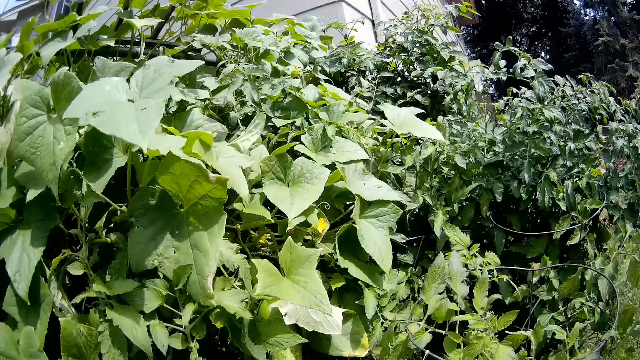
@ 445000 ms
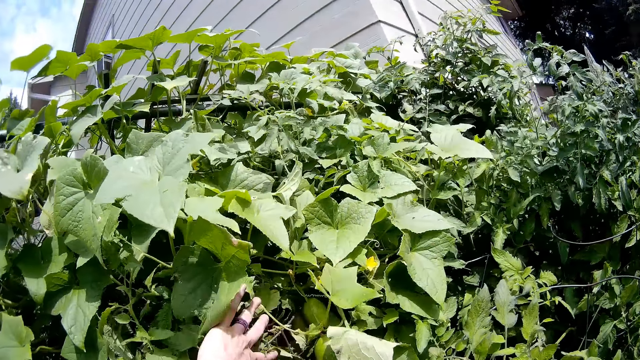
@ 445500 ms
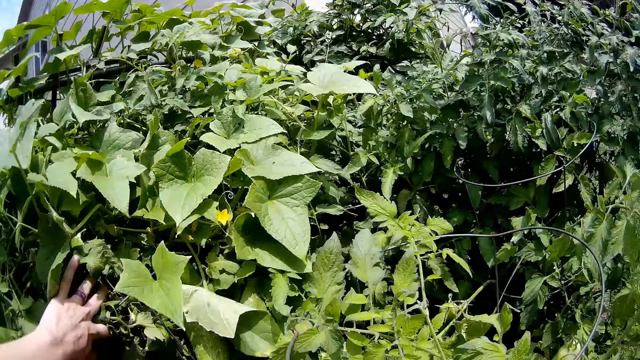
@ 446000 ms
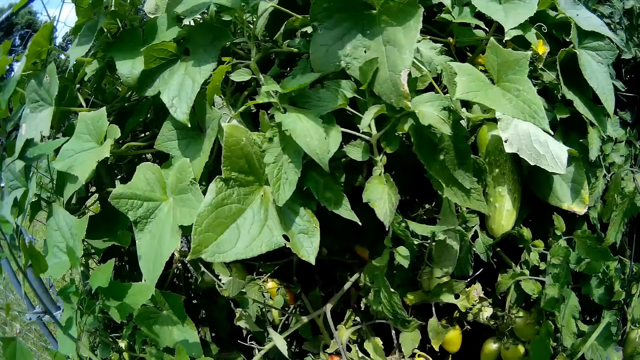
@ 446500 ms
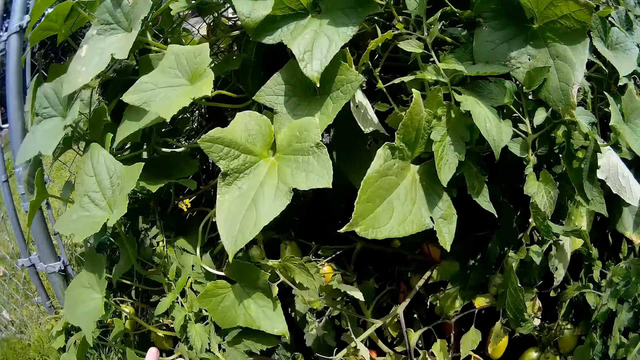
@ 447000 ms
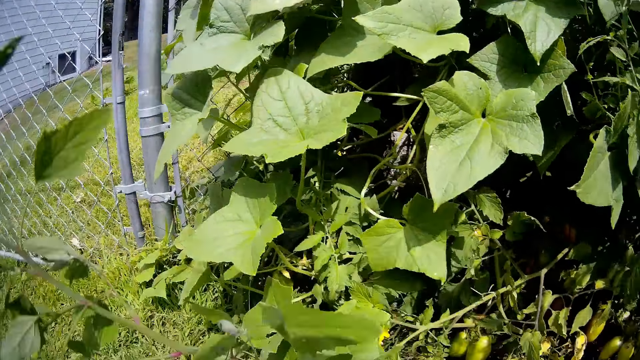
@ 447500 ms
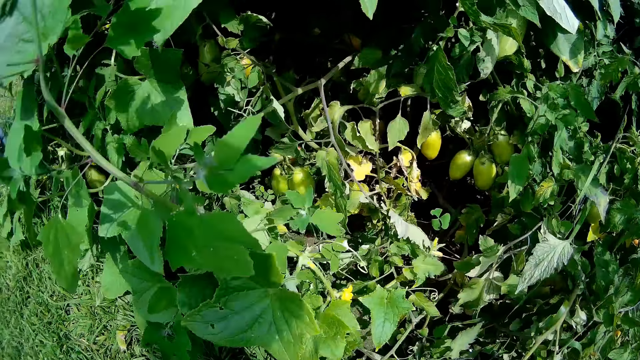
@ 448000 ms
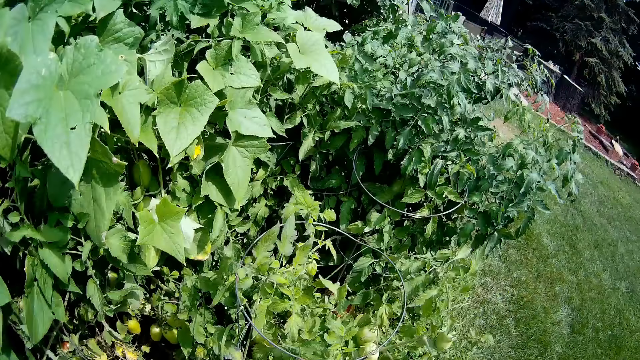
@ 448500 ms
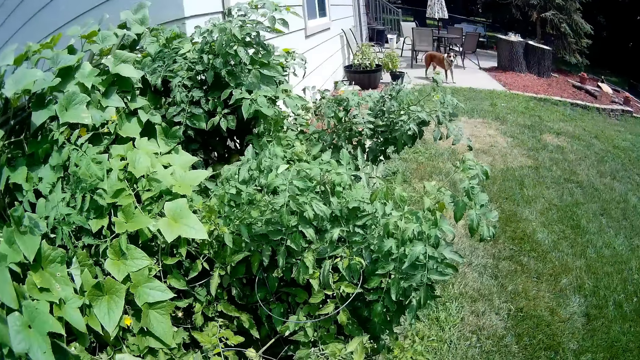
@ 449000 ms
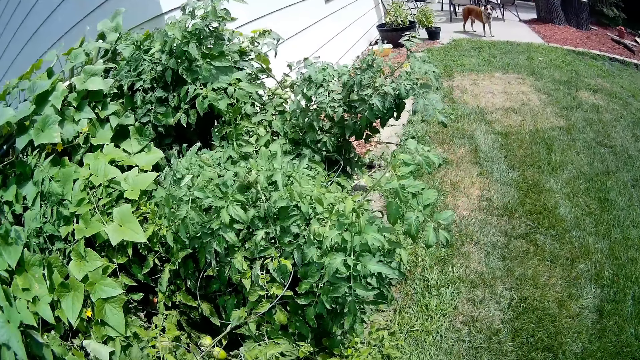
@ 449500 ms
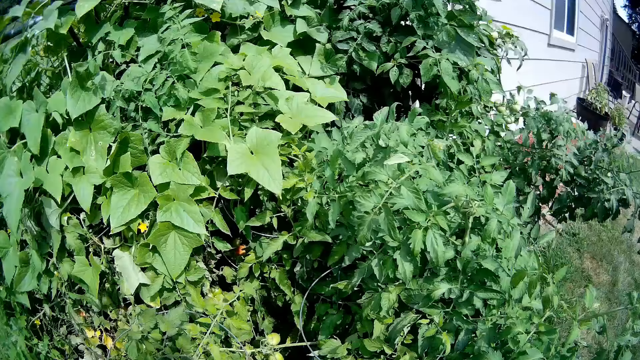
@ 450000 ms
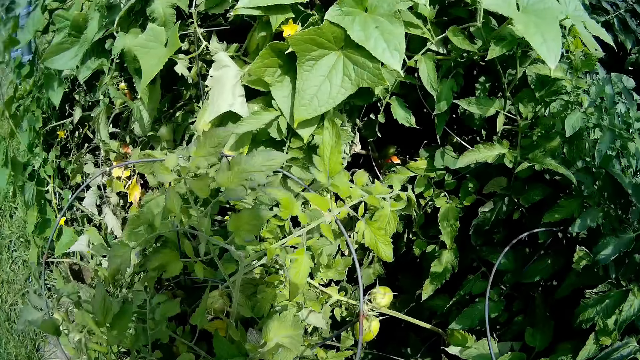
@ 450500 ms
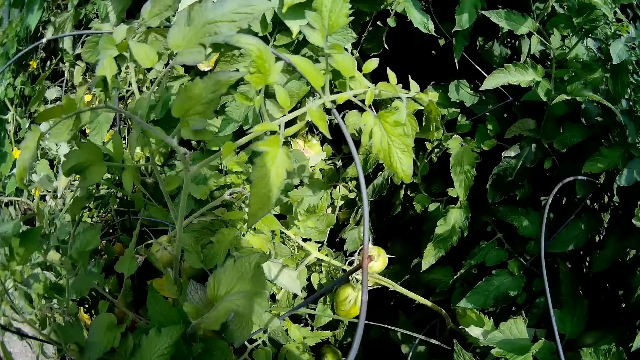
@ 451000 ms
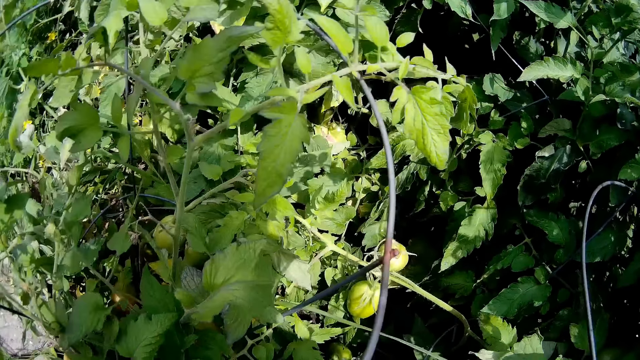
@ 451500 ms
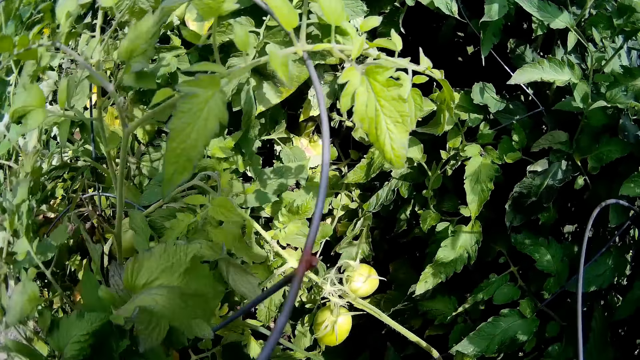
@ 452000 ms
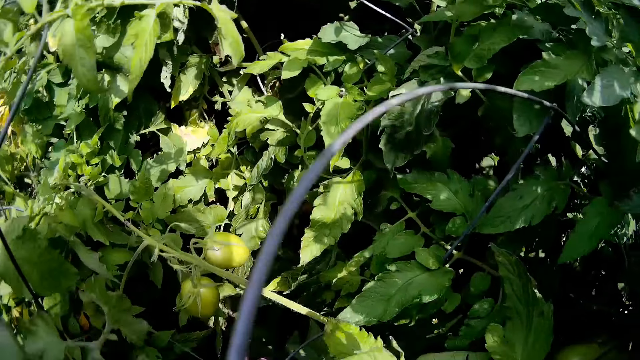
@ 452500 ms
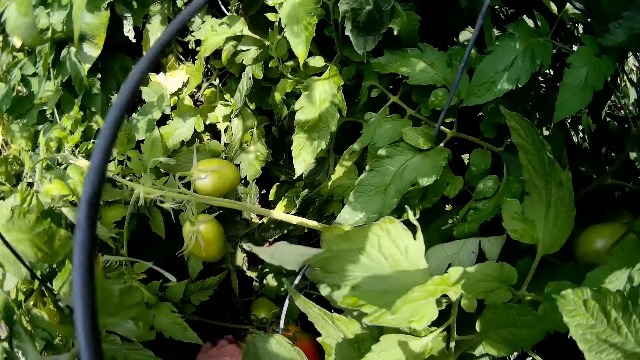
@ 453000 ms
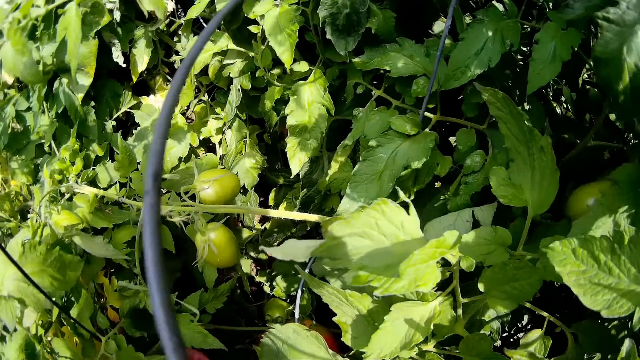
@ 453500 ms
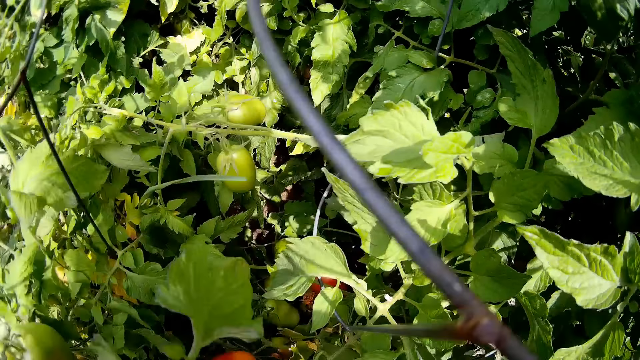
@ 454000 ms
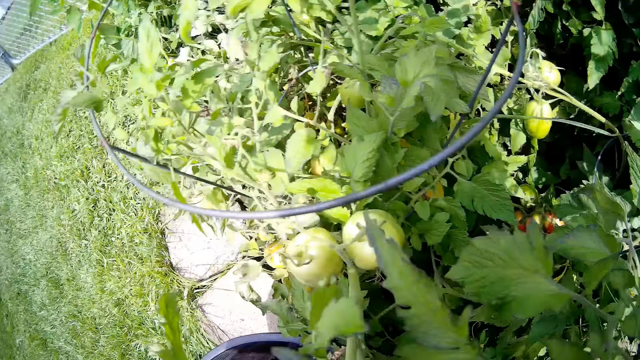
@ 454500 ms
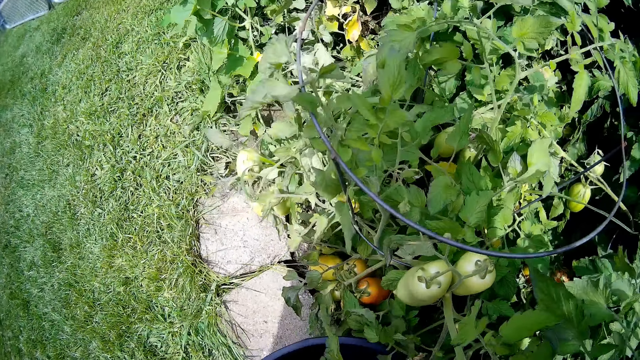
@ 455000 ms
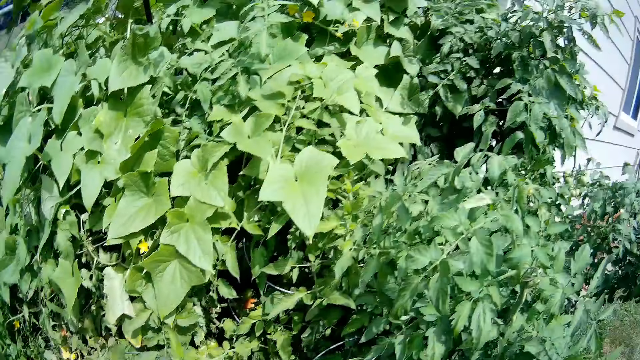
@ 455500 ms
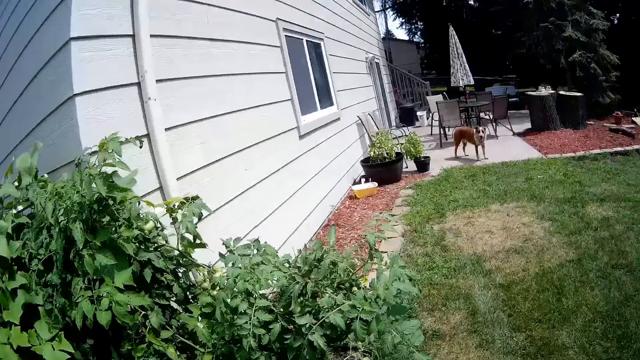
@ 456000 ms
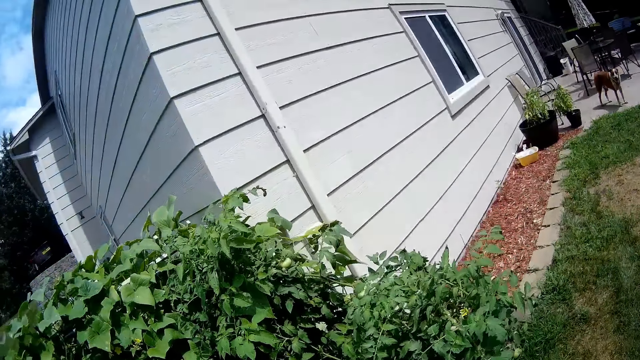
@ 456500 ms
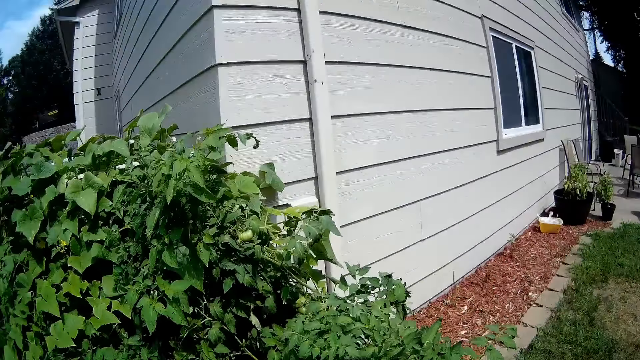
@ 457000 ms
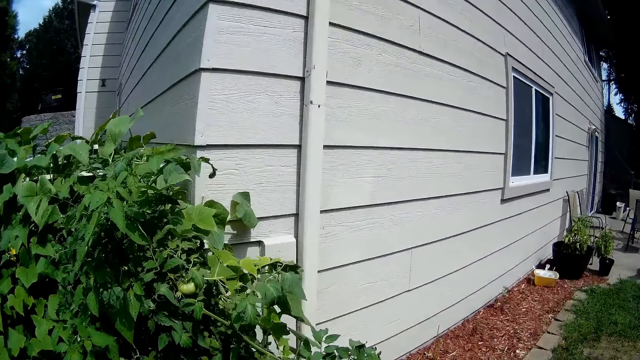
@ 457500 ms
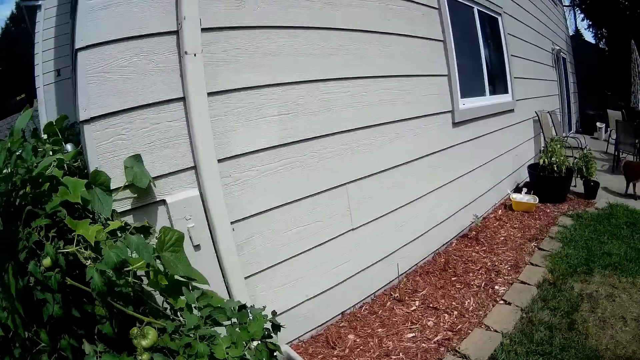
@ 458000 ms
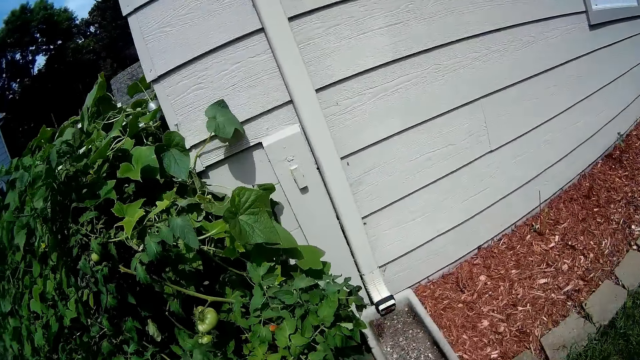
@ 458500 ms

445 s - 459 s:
The camera wearer touches the tomato plant with his left hand. He touches the tomato plant with his right hand. He plucks a tomato from the tomato plant with his left hand. He drops the tomato into the bucket with his left hand.

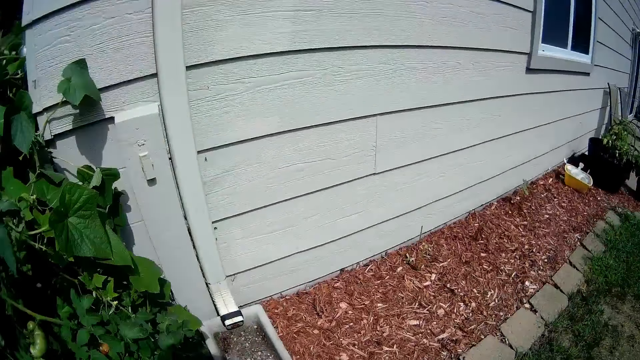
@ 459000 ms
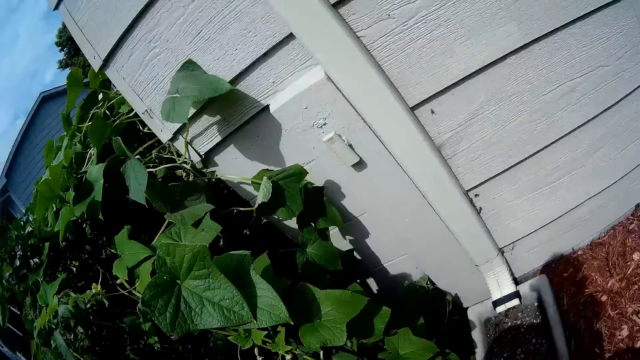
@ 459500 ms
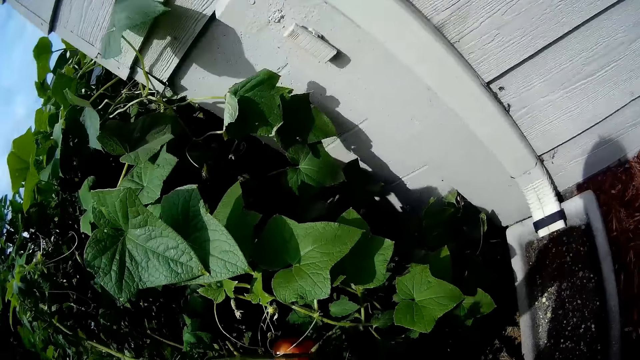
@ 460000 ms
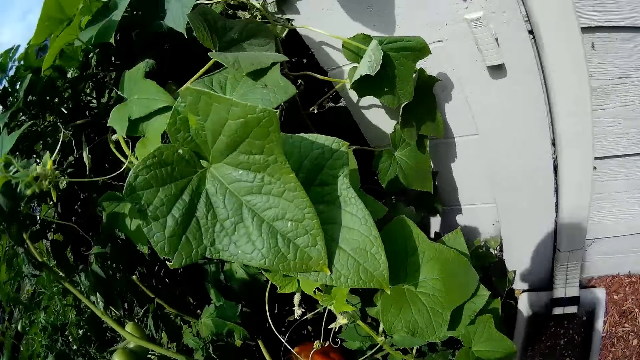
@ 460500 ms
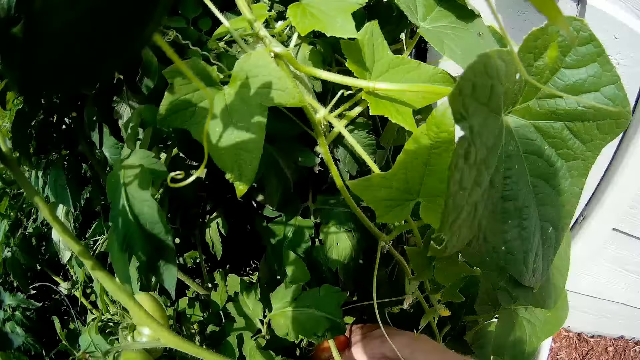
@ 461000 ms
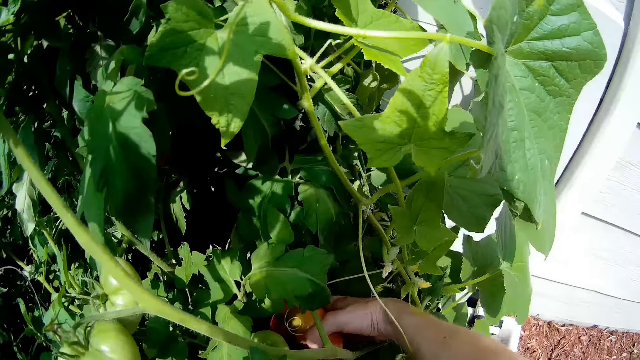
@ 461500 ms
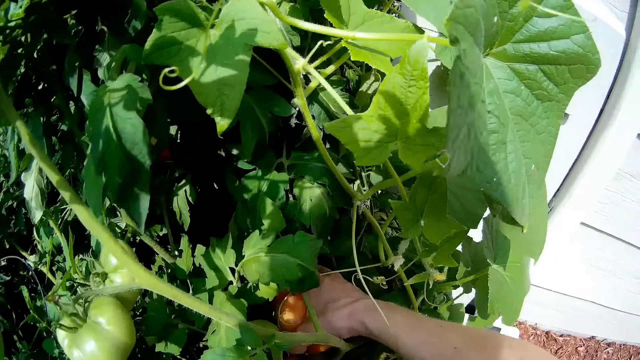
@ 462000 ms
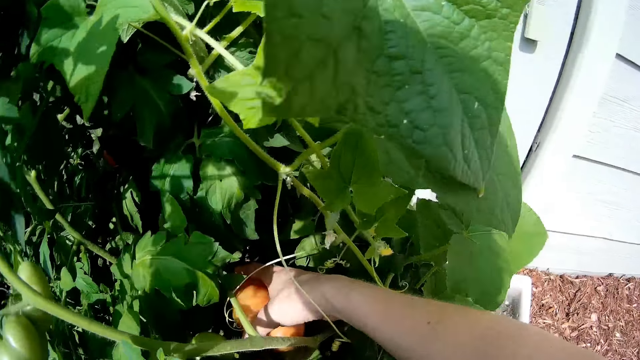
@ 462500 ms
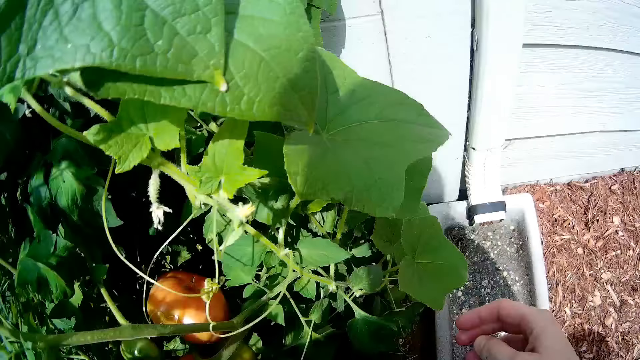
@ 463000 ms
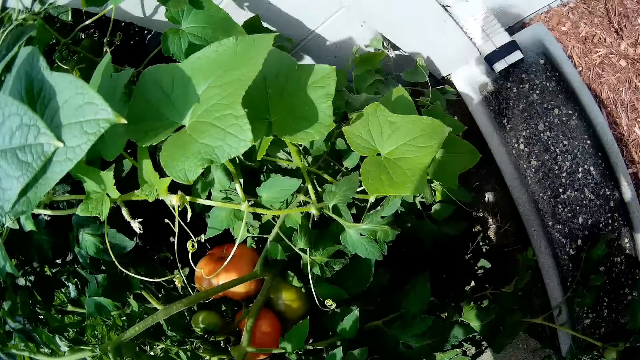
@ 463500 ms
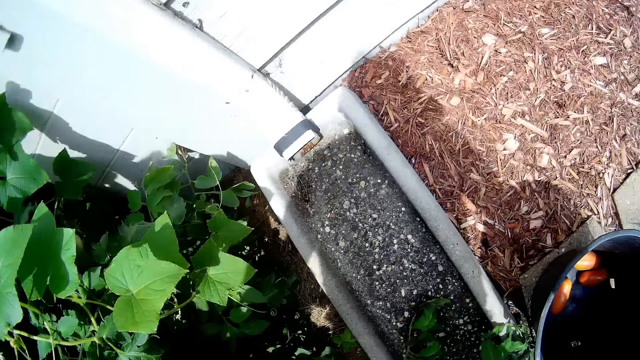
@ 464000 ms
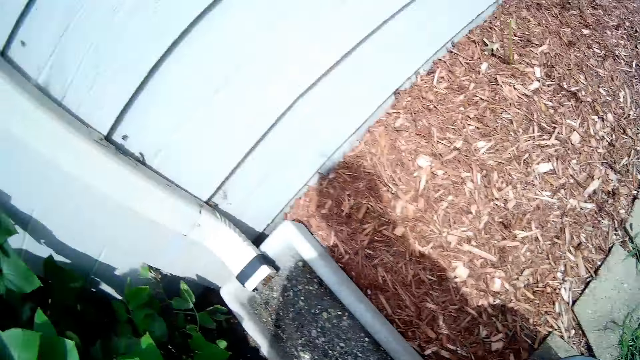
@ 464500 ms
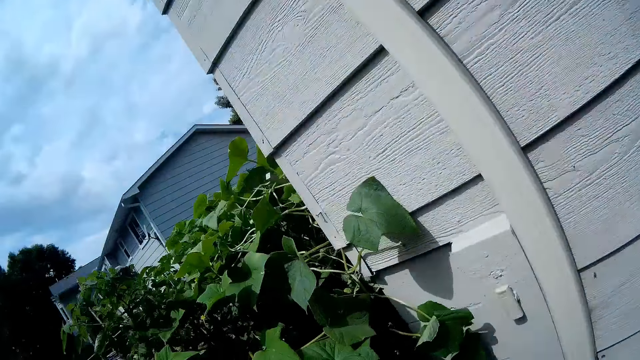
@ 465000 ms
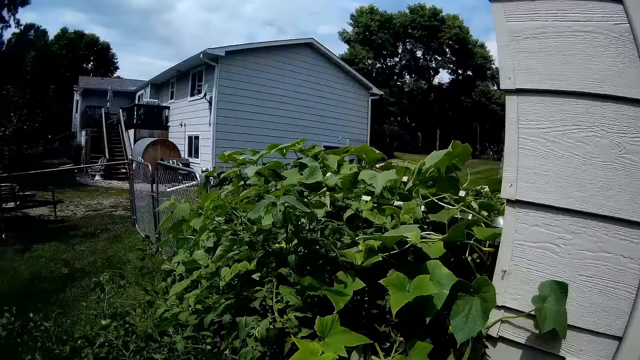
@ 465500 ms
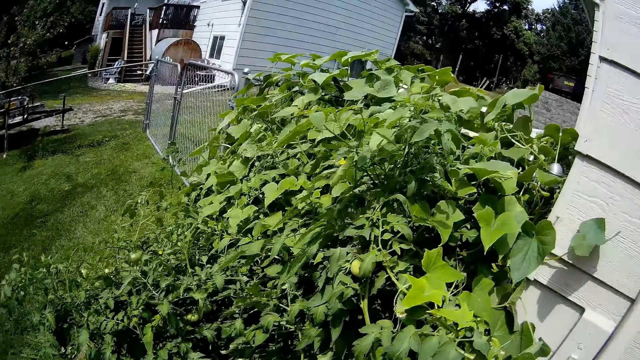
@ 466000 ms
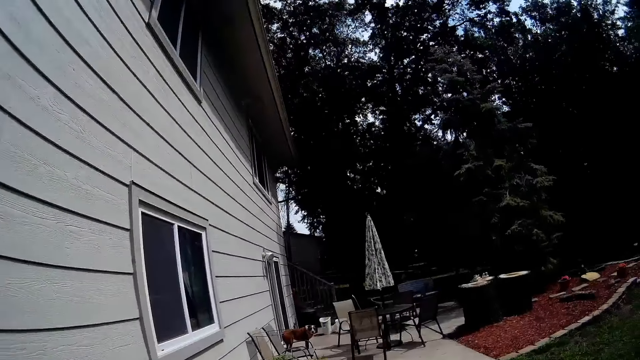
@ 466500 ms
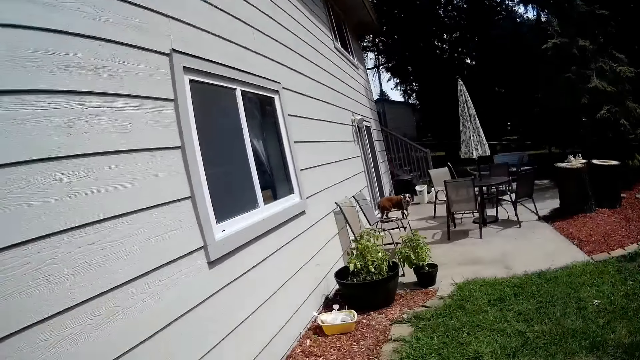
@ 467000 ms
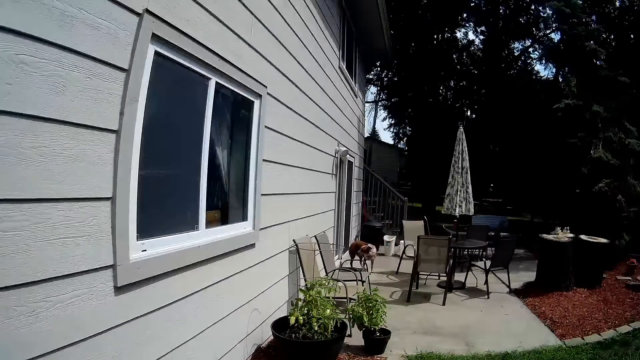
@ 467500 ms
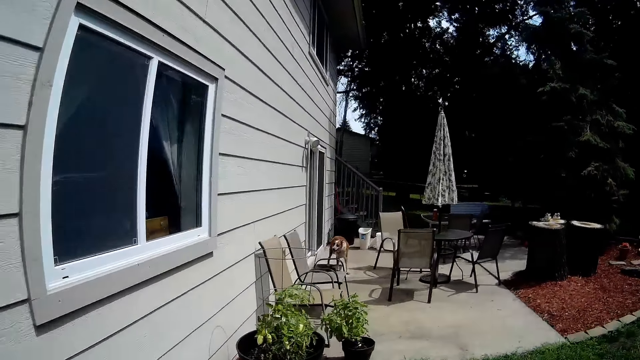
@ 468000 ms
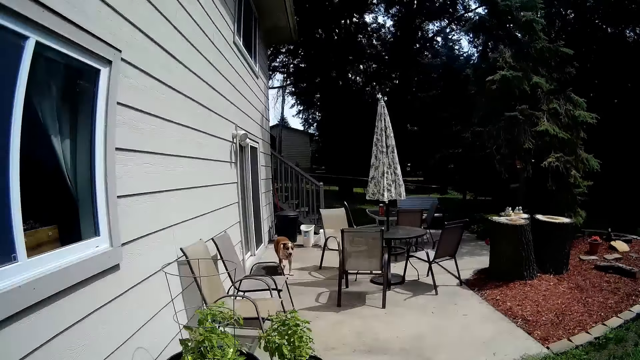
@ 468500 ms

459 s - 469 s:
The camera wearer holds a tomato from the tomato plant with his left hand. The dog moves around.
